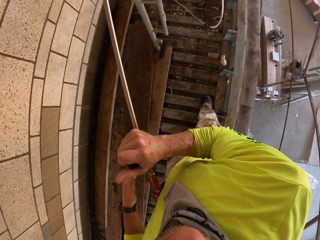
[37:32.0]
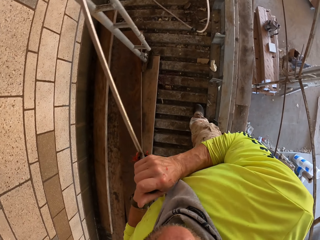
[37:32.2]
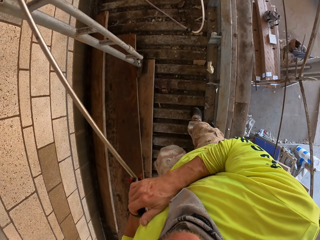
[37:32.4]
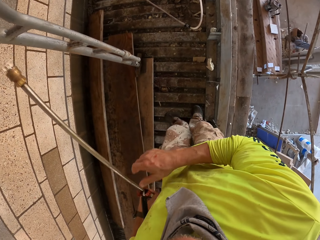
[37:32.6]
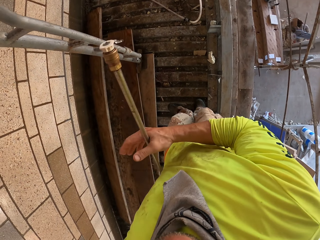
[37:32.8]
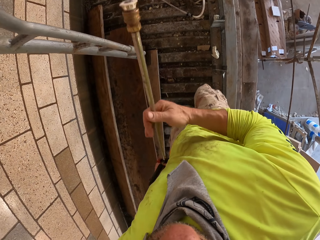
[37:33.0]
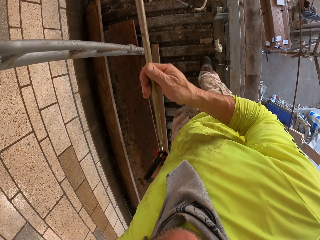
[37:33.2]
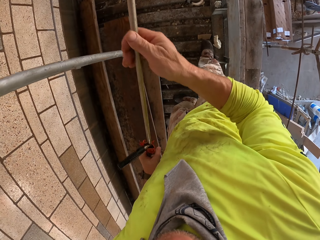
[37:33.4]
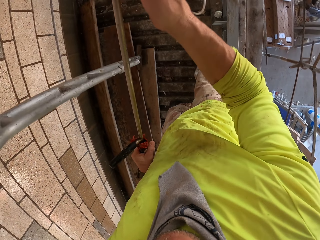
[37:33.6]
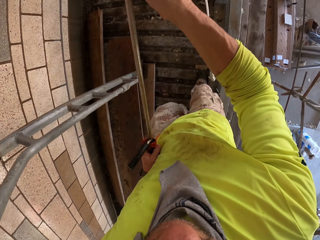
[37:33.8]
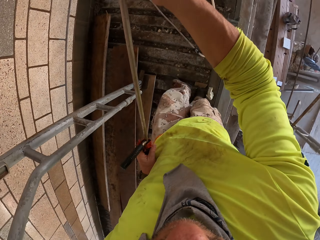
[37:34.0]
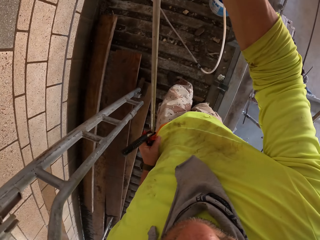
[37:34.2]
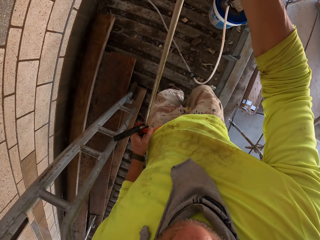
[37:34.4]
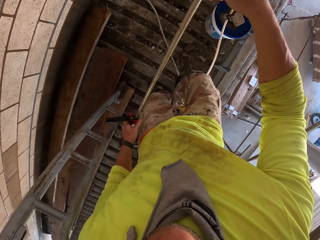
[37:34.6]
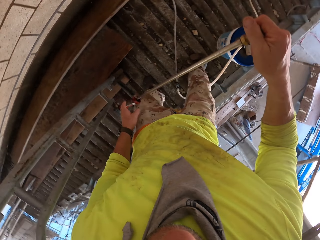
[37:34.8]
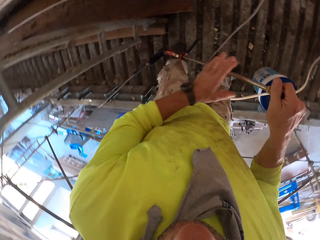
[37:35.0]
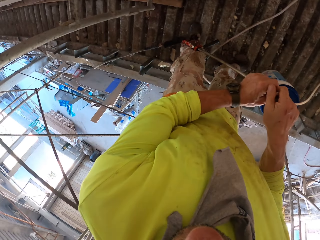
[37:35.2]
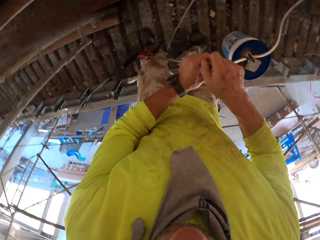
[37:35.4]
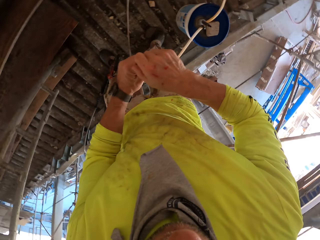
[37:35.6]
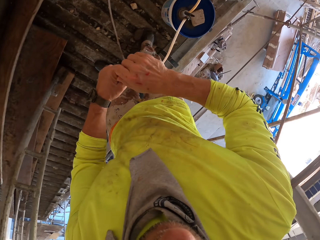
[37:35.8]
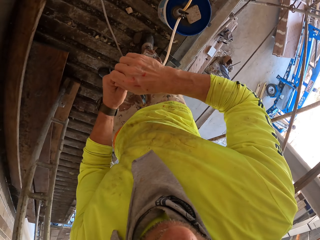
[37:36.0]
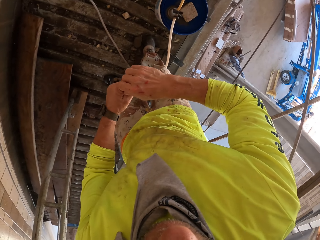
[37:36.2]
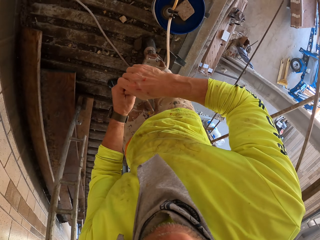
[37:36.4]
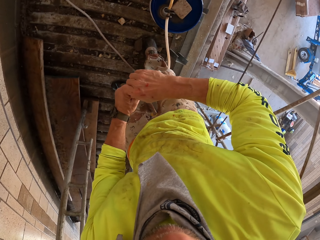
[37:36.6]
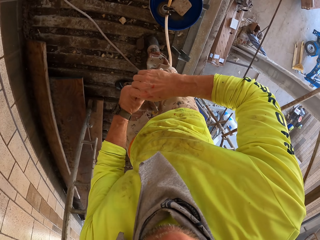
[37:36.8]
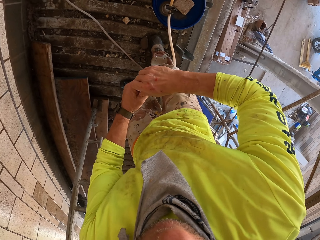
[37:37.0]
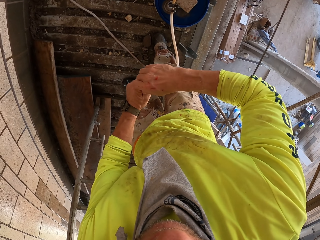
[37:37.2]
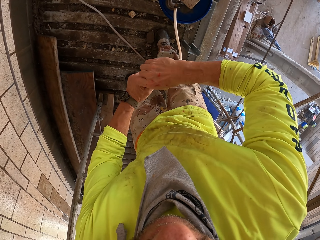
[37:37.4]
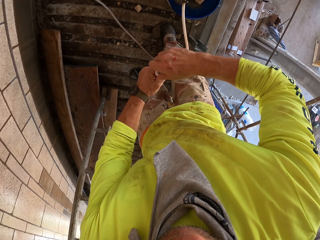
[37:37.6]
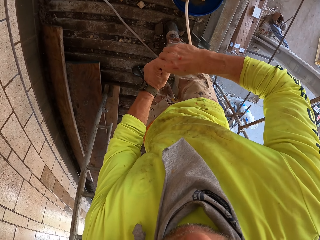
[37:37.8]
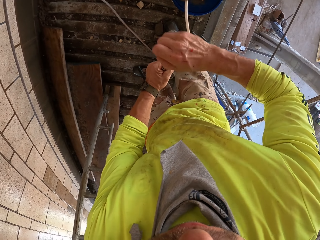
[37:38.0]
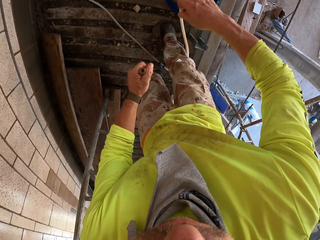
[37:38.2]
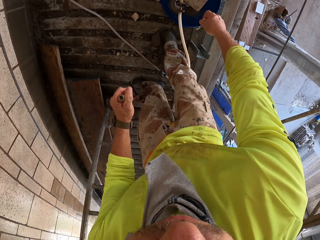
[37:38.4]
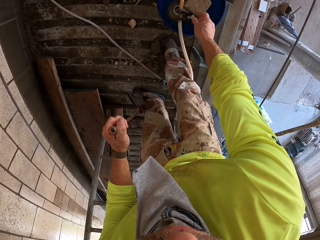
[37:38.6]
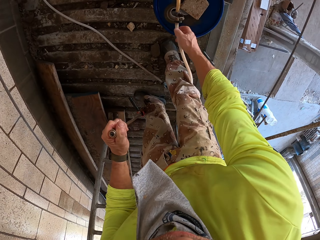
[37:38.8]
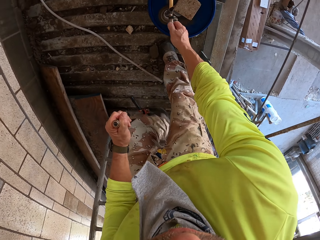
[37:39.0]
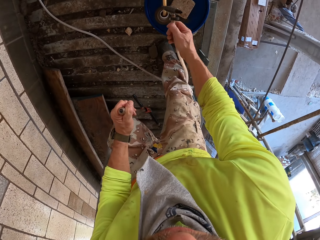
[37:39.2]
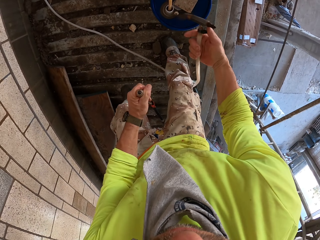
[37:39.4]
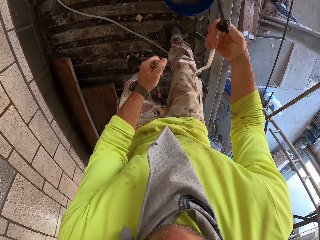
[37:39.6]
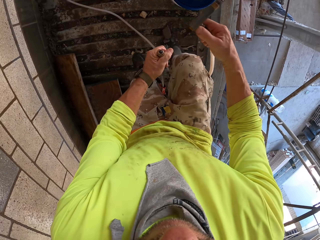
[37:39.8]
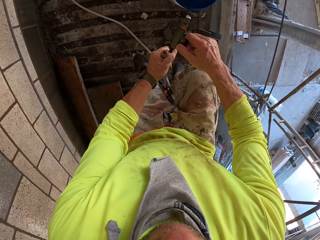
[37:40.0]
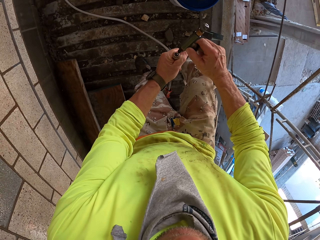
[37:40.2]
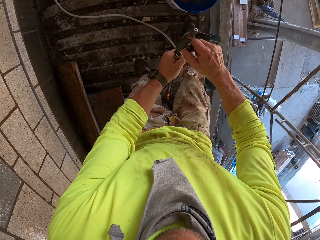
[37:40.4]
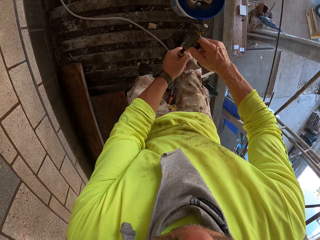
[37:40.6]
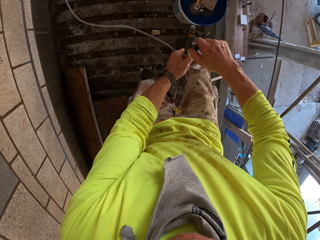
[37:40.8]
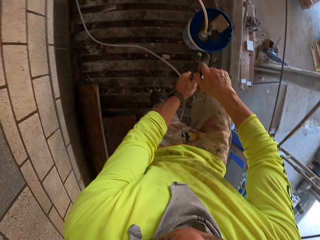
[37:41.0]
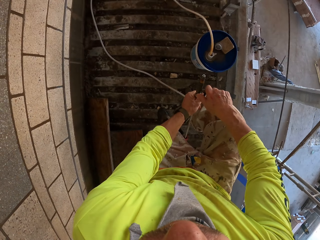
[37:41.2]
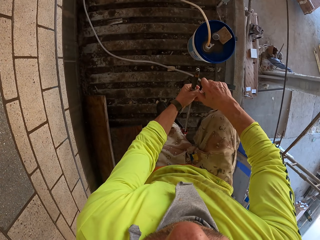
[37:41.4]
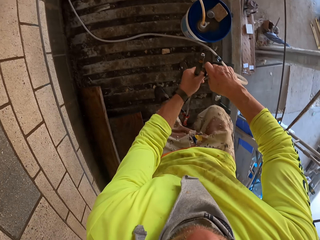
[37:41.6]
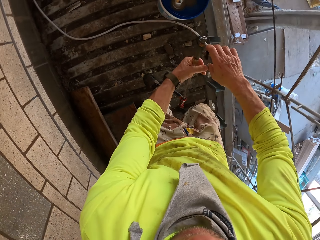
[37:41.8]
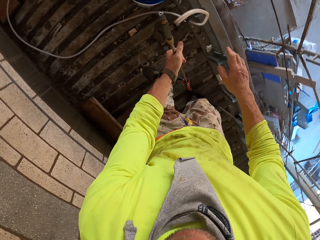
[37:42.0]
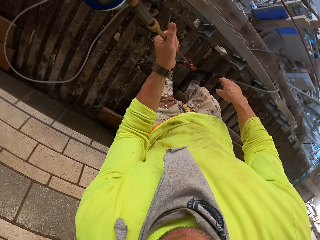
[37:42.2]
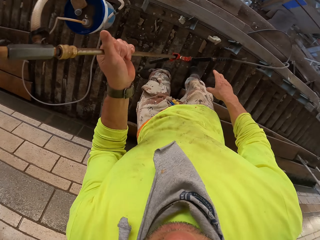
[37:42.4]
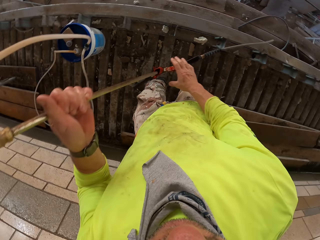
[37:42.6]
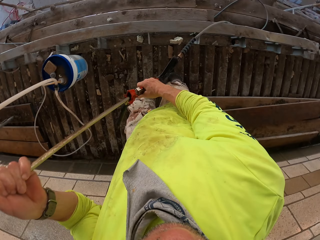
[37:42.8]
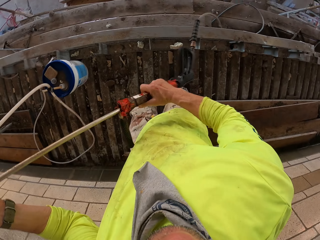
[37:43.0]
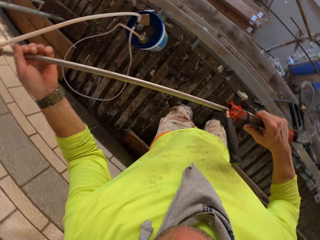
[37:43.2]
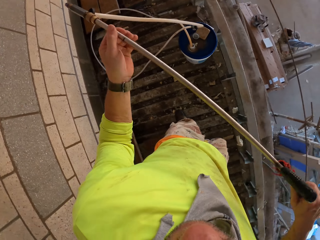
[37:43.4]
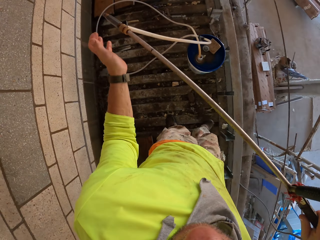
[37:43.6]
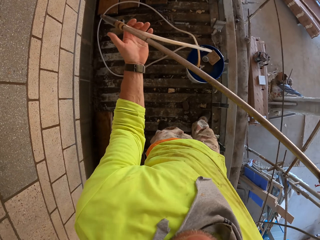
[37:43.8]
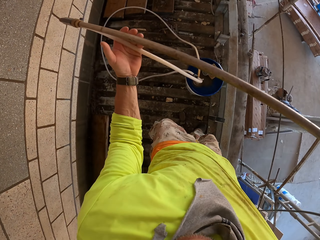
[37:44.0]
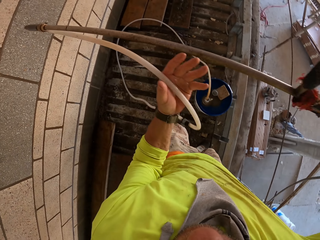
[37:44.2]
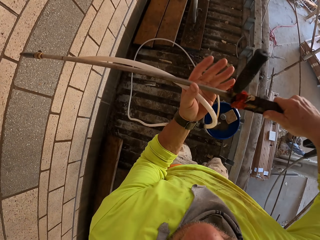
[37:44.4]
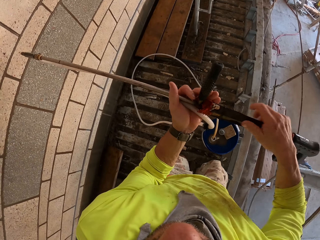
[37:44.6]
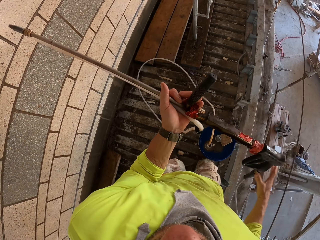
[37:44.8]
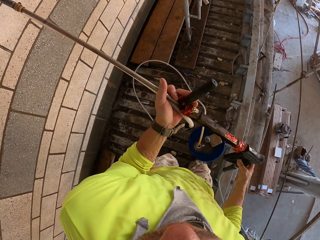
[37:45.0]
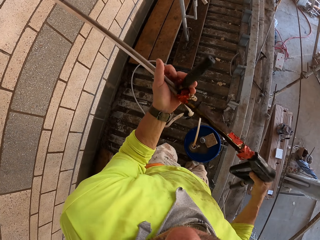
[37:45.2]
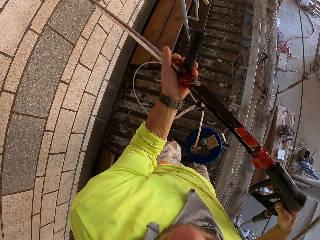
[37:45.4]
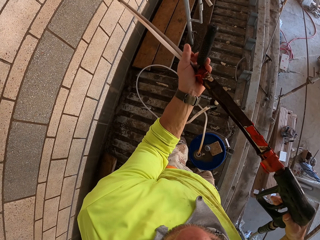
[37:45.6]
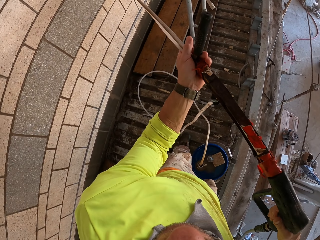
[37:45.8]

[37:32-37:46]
The camera wearer turns off the water. They walk around. They remove the nozzle. They connect the pipe. They lift the high pressure washer gun.

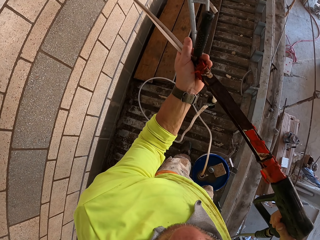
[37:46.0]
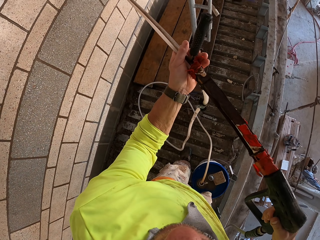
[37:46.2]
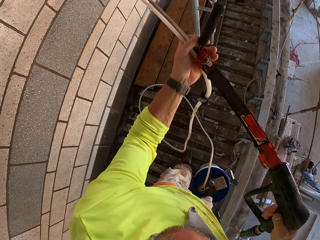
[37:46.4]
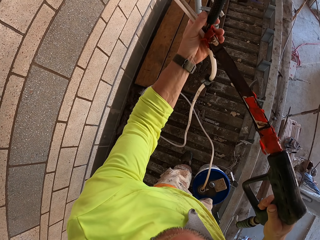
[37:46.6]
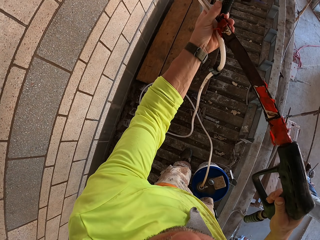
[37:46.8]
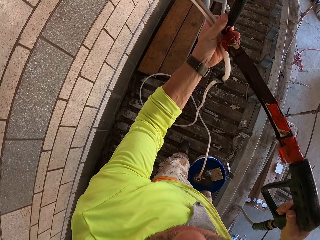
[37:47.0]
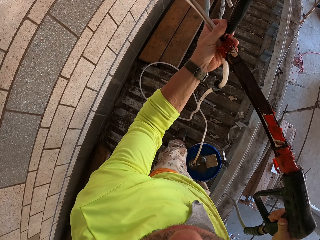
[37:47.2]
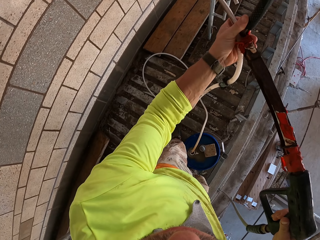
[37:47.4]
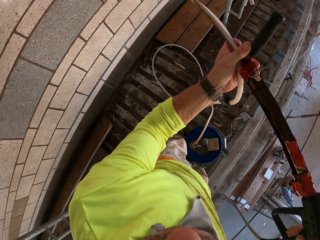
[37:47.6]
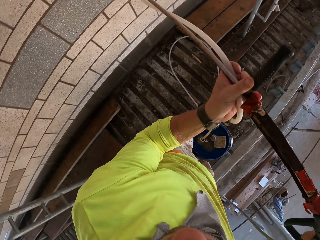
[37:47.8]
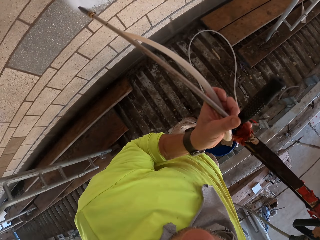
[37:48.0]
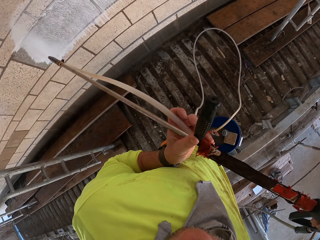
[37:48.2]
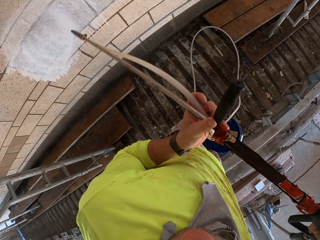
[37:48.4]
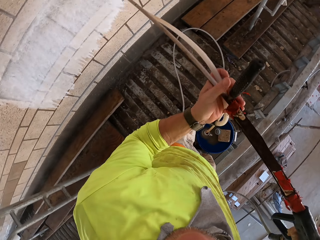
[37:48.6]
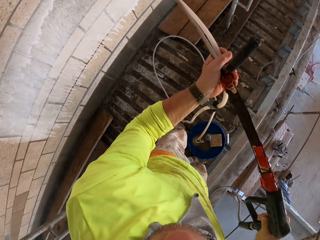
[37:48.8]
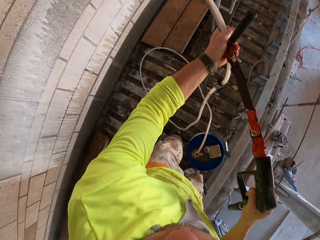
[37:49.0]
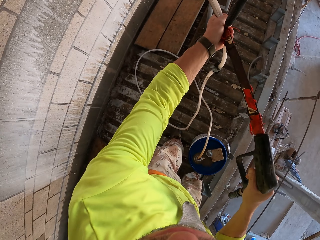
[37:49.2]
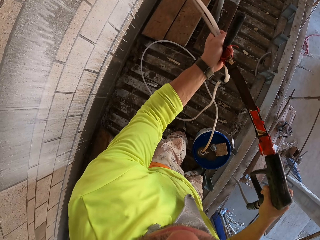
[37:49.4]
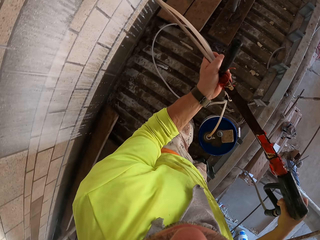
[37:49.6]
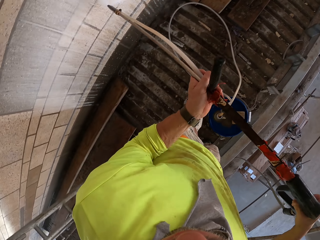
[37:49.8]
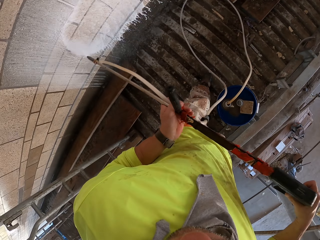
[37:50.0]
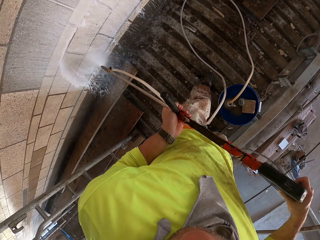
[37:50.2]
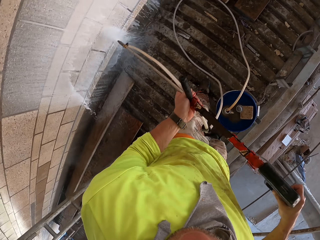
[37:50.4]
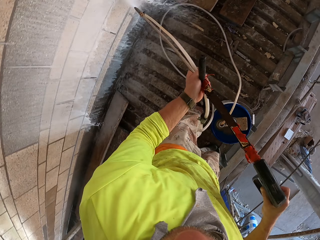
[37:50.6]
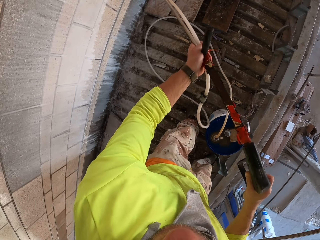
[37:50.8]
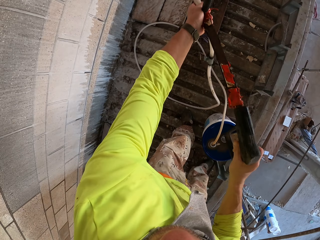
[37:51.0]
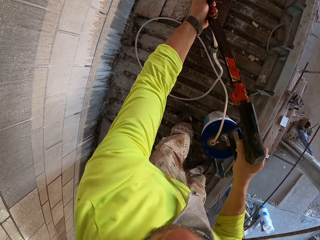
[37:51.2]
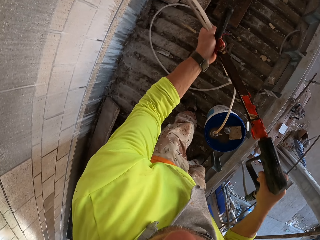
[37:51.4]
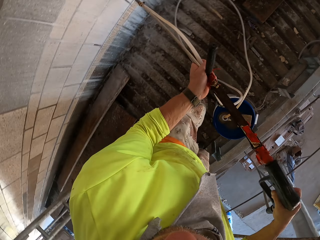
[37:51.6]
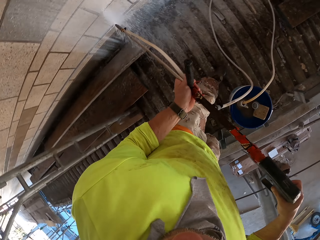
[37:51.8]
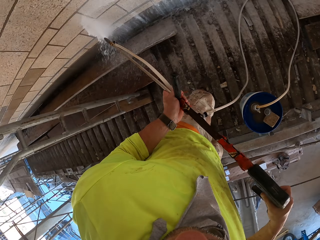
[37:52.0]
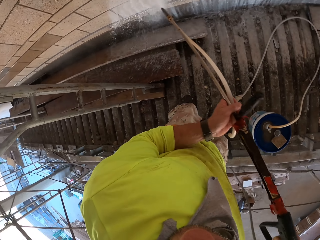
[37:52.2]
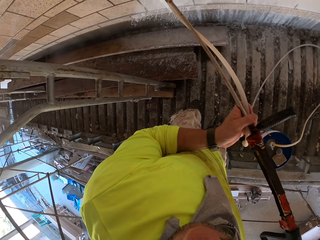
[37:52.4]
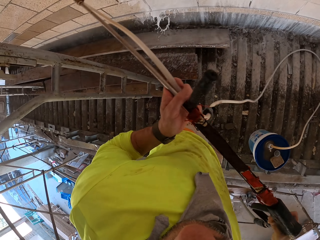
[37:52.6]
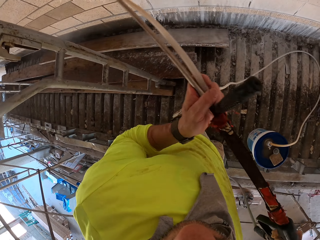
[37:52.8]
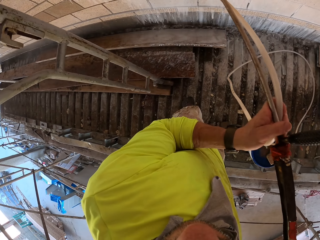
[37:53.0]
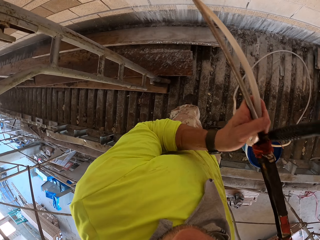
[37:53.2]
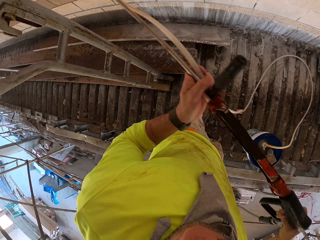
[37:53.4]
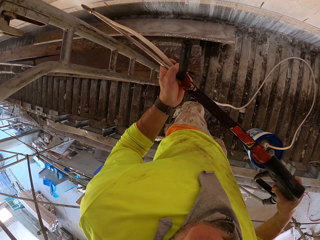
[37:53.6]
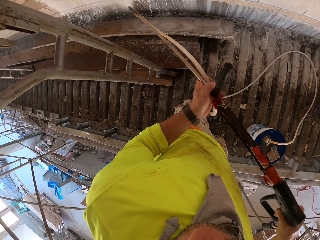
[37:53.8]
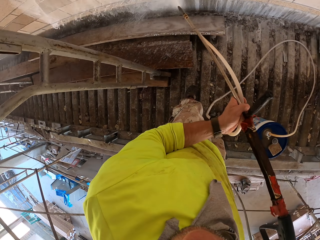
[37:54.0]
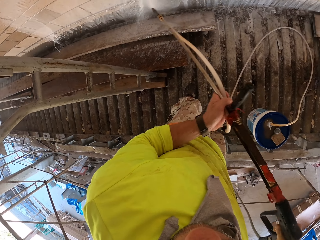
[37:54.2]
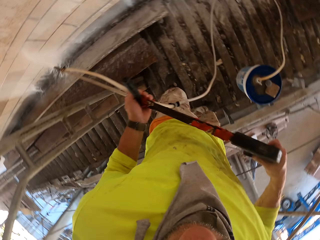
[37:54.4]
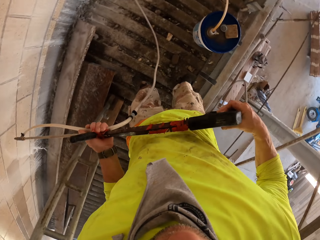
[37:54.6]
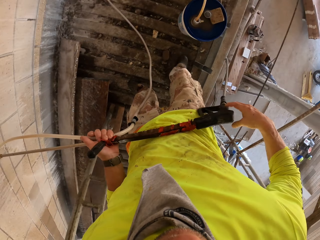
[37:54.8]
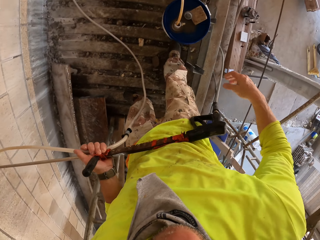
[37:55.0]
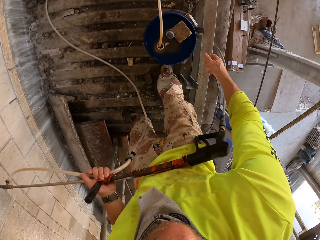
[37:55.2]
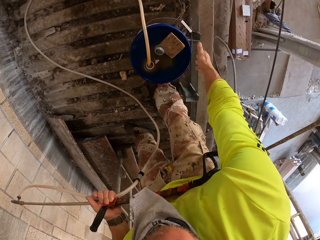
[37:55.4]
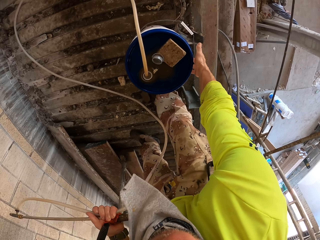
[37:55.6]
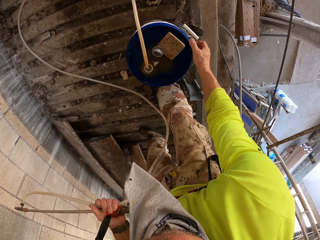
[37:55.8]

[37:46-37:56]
The camera wearer triggers the high pressure washer gun. They rinse the wall.
